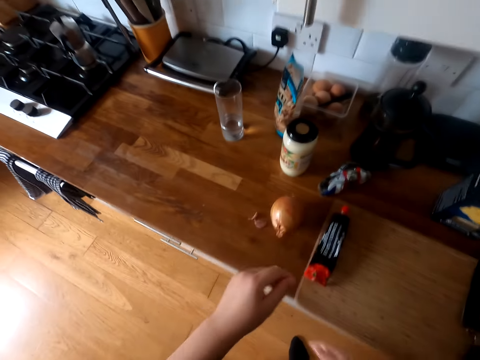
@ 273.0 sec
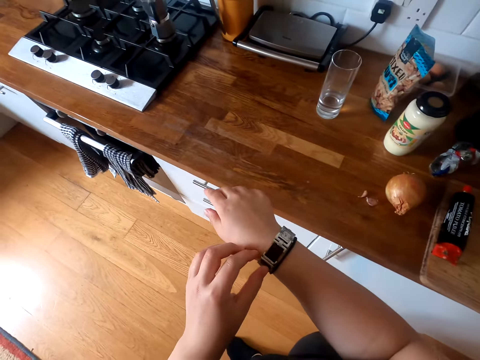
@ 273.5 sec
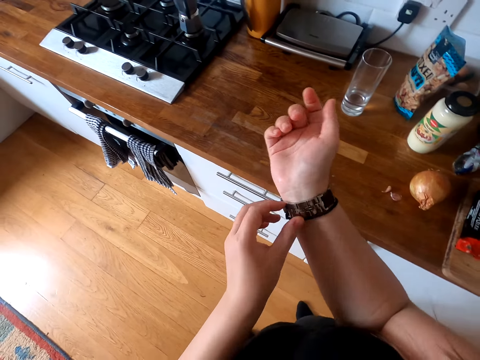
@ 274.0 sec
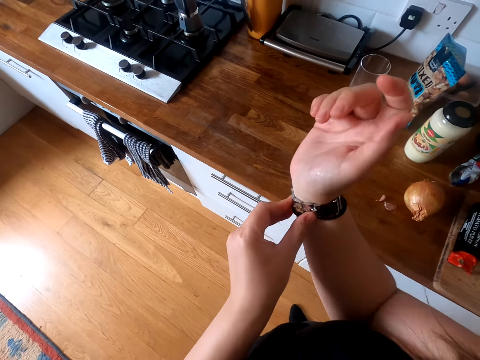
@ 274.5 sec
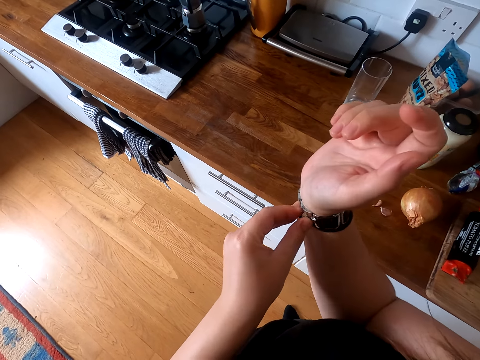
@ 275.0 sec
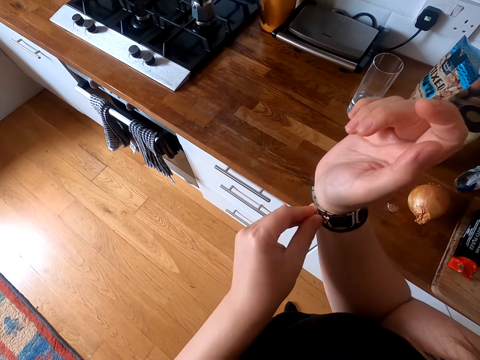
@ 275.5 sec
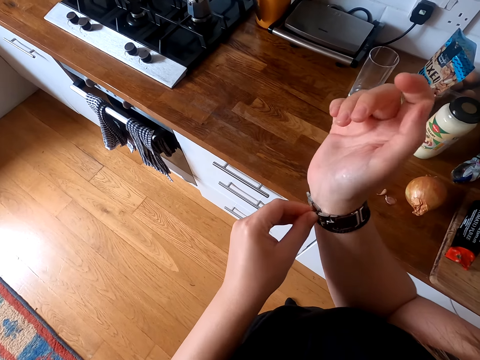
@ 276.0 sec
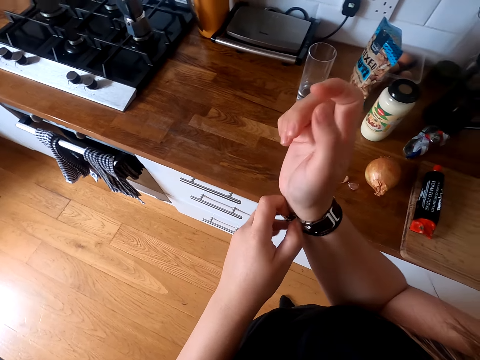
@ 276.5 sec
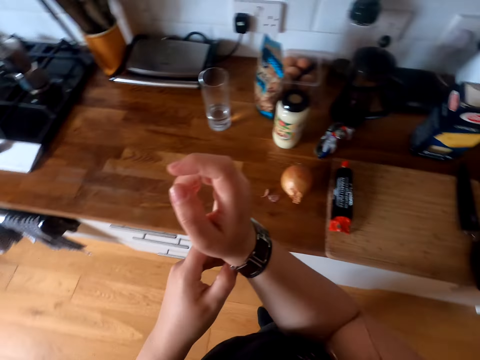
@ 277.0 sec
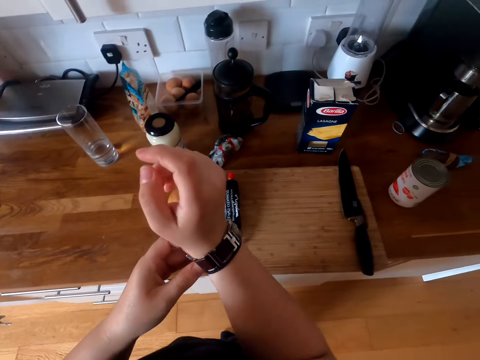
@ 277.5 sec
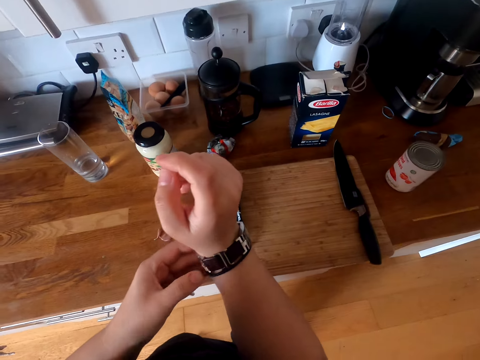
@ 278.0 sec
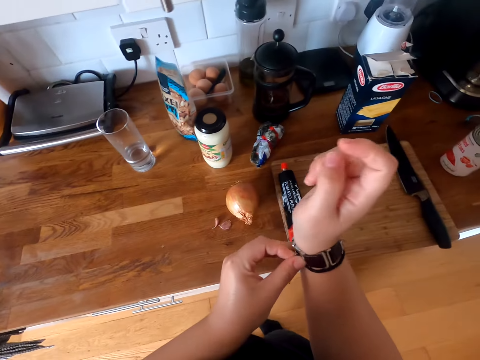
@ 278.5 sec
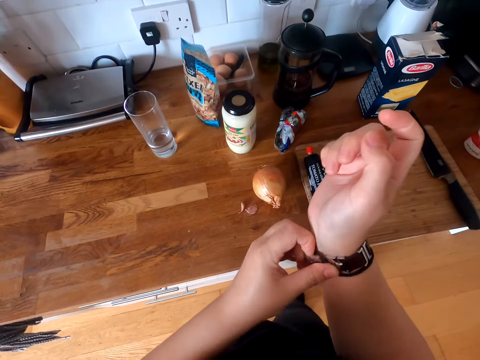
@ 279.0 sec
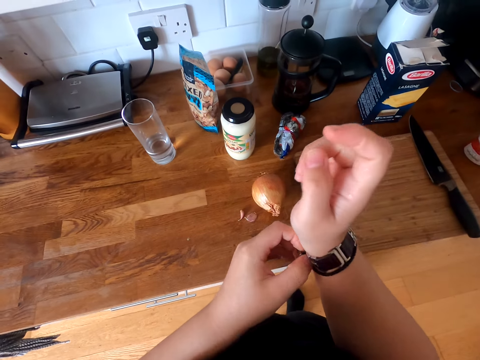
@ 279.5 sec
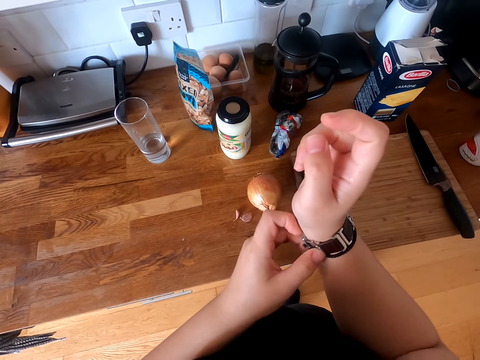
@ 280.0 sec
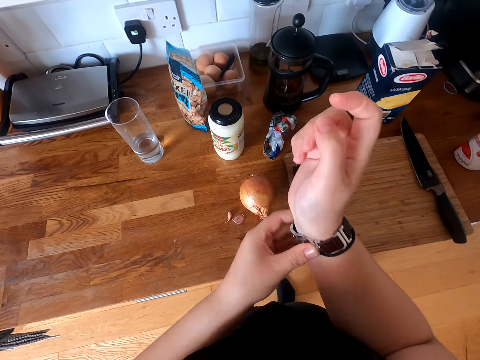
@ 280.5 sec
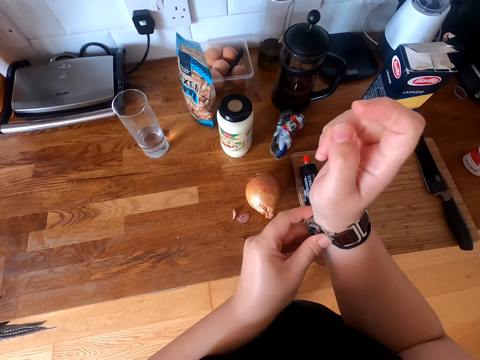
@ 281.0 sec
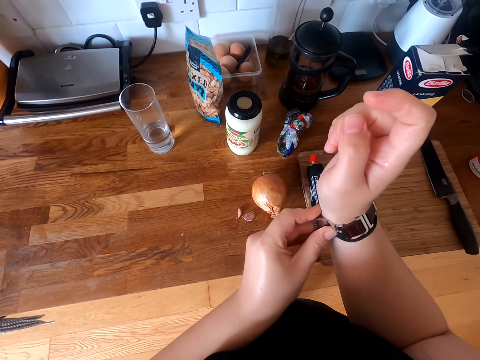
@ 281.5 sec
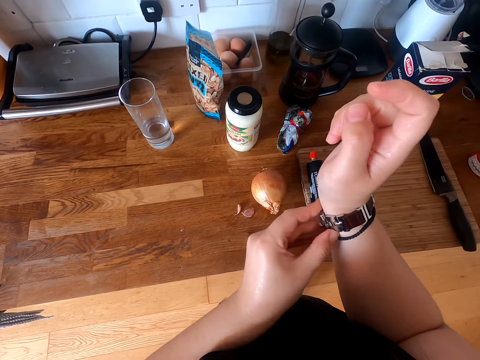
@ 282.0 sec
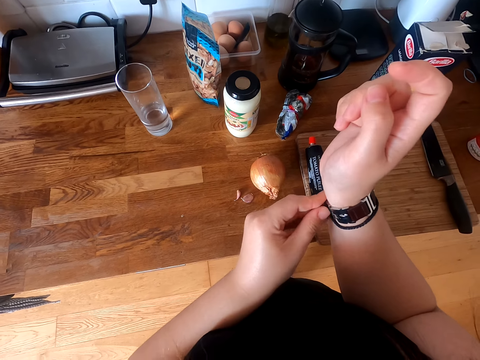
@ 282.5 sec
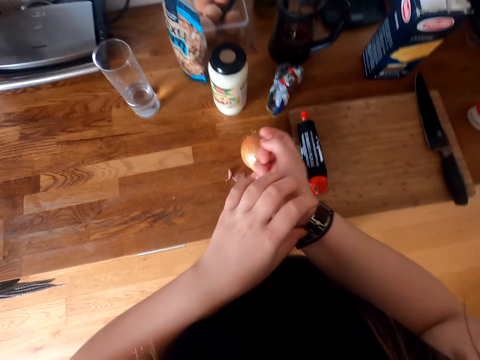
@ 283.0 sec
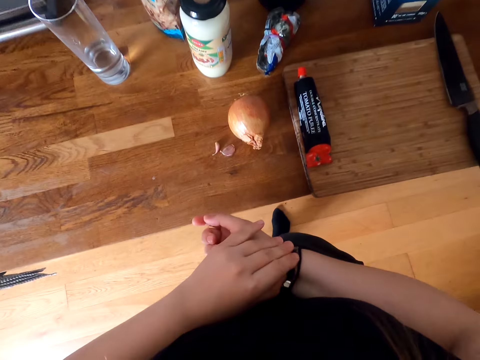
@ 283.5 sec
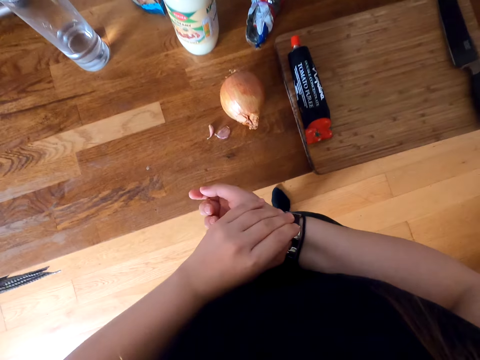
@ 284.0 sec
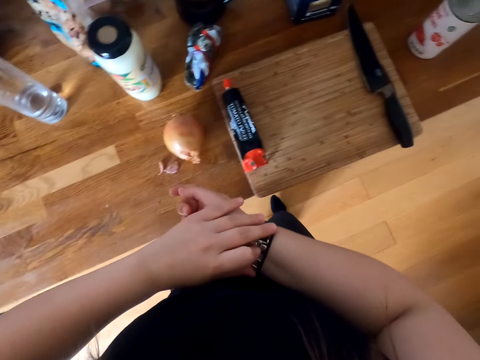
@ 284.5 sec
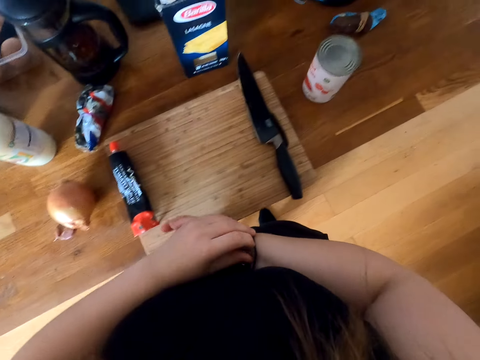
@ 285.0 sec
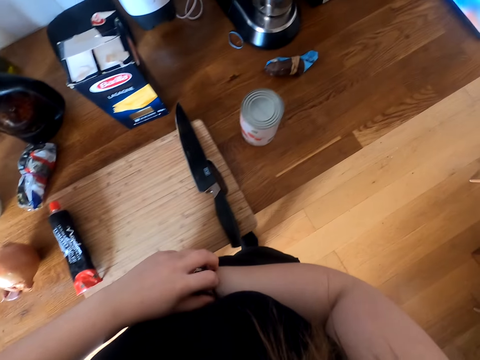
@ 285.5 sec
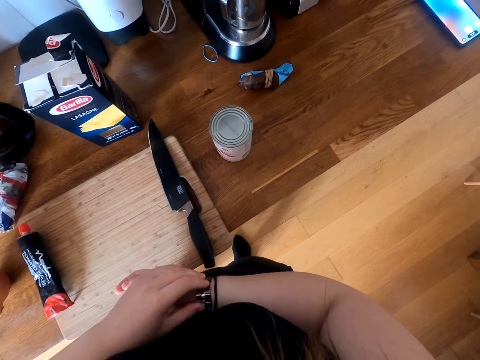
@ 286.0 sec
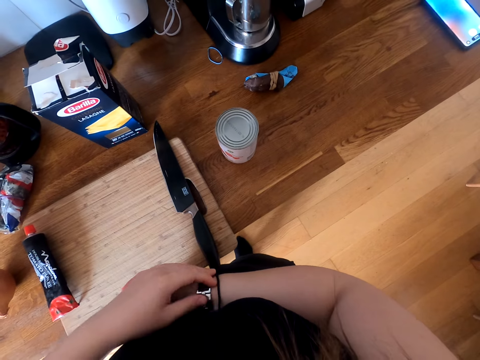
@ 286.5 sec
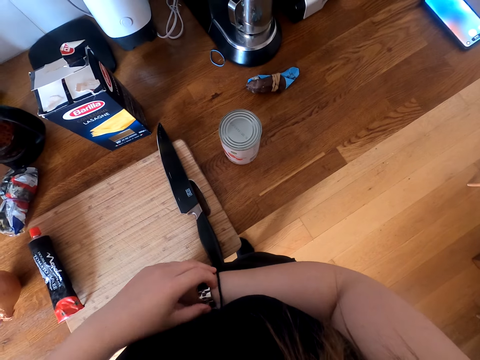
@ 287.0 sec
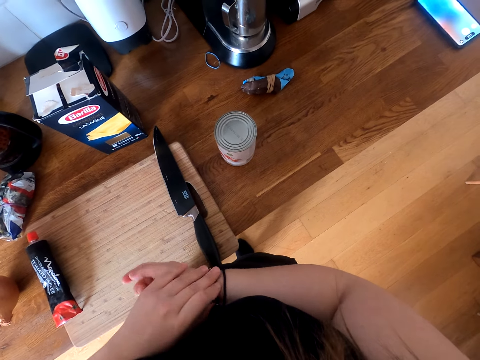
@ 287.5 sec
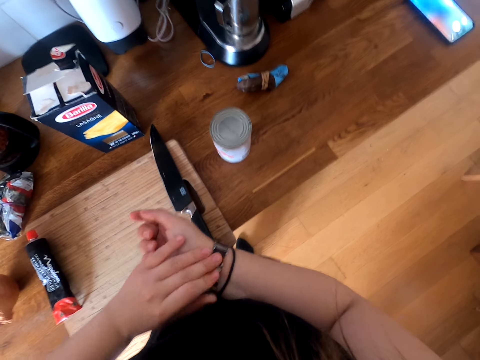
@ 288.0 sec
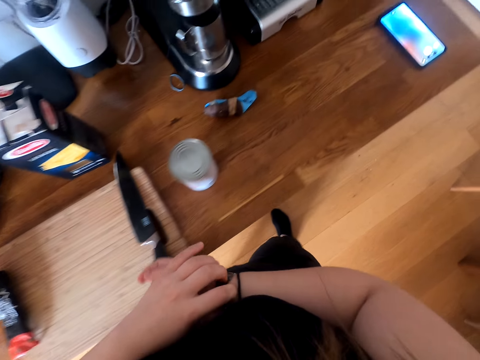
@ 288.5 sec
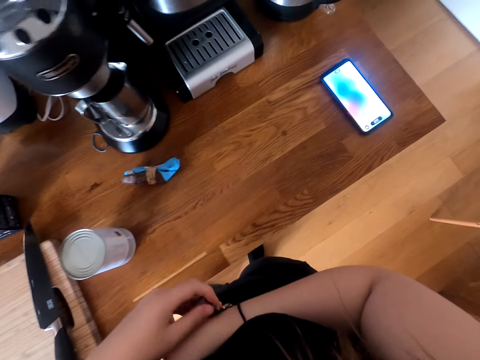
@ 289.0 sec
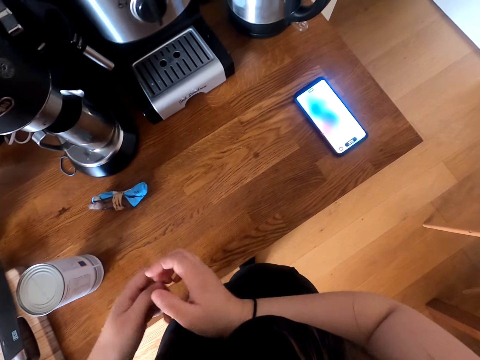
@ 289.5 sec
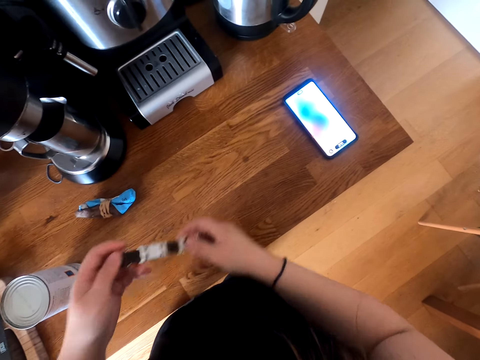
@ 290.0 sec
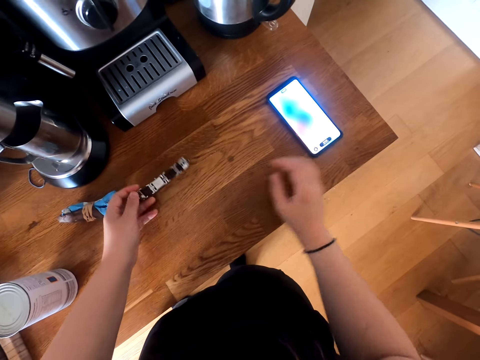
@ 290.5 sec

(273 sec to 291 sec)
The camera wearer moves the hand. They open the watch. They remove the watch. They look around. They open the watch. They step forward. They touch the watch. They move the leg. They put the watch on the table.
